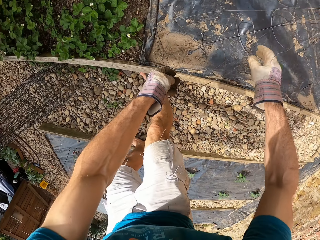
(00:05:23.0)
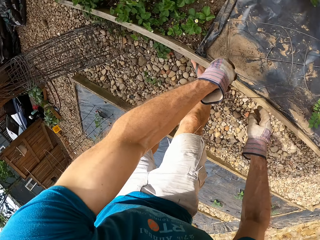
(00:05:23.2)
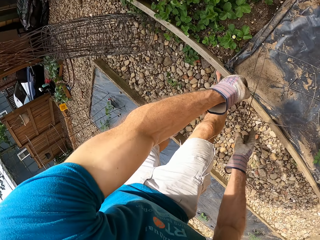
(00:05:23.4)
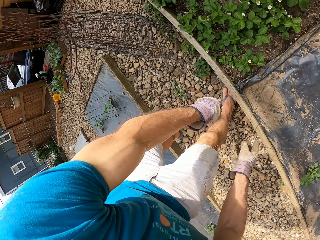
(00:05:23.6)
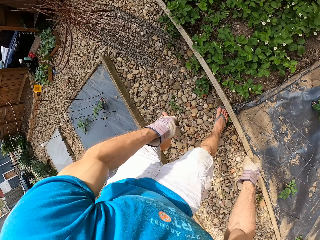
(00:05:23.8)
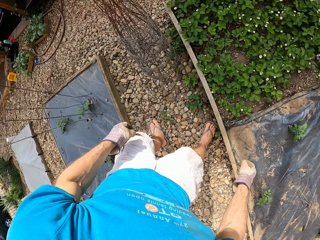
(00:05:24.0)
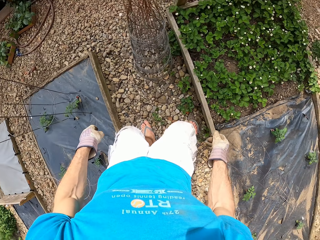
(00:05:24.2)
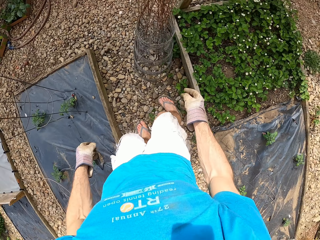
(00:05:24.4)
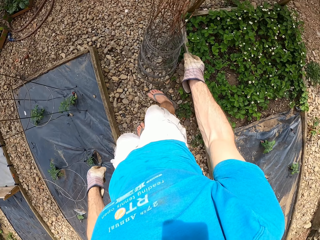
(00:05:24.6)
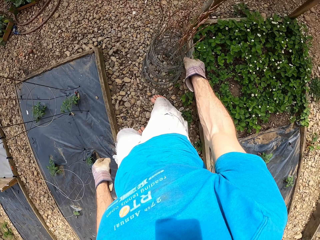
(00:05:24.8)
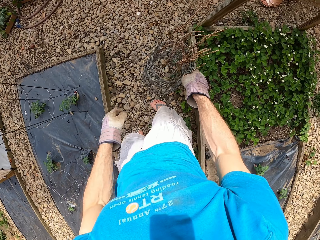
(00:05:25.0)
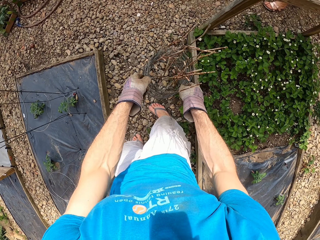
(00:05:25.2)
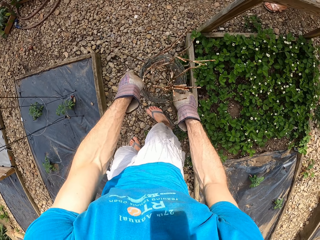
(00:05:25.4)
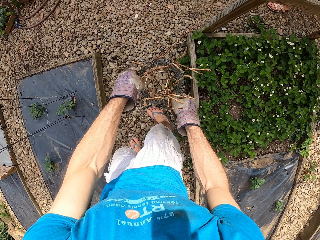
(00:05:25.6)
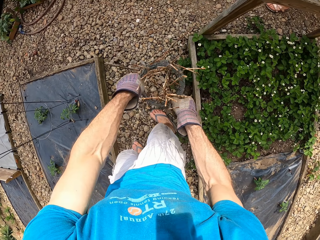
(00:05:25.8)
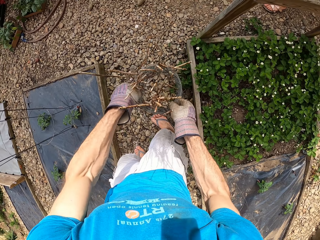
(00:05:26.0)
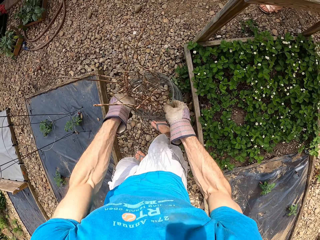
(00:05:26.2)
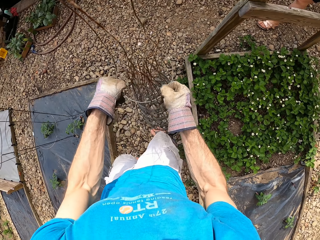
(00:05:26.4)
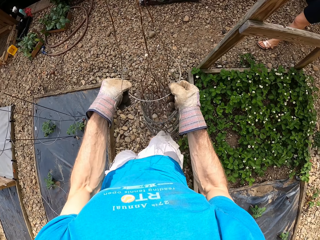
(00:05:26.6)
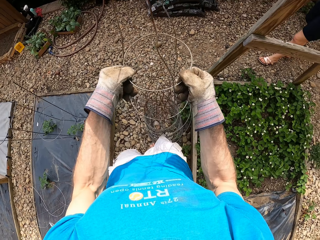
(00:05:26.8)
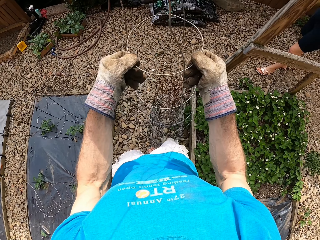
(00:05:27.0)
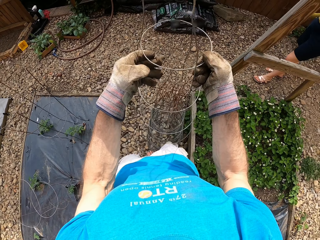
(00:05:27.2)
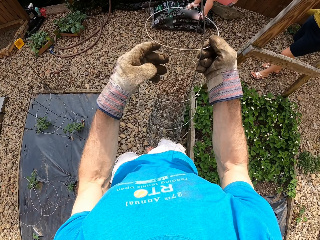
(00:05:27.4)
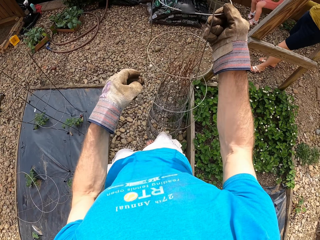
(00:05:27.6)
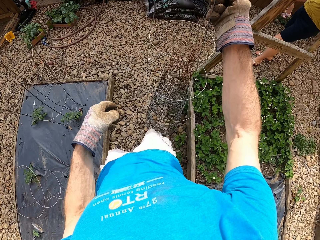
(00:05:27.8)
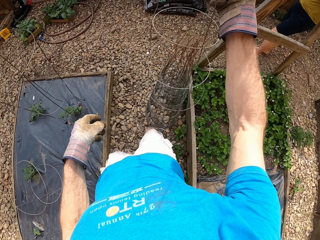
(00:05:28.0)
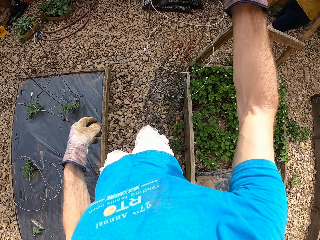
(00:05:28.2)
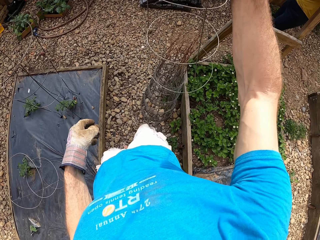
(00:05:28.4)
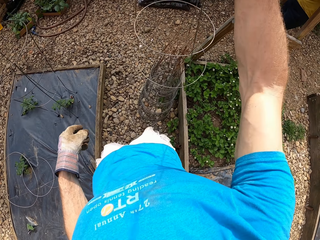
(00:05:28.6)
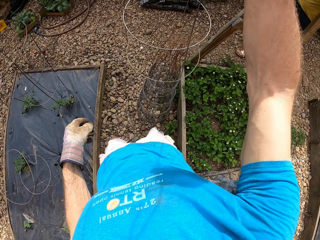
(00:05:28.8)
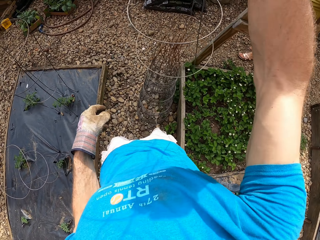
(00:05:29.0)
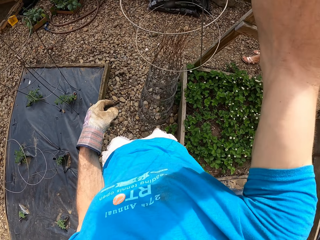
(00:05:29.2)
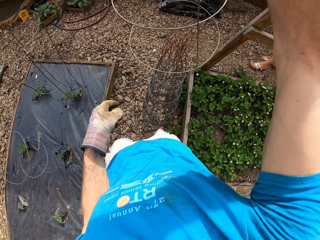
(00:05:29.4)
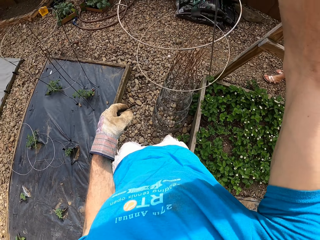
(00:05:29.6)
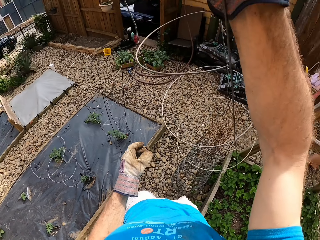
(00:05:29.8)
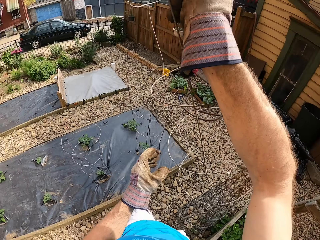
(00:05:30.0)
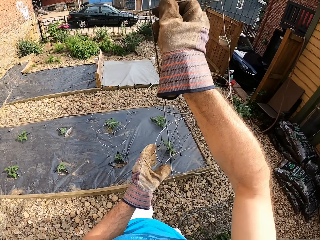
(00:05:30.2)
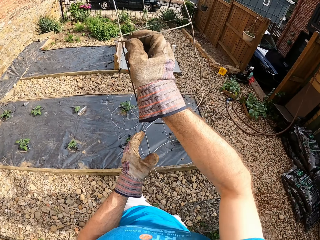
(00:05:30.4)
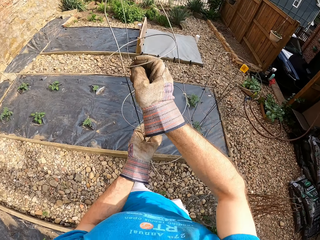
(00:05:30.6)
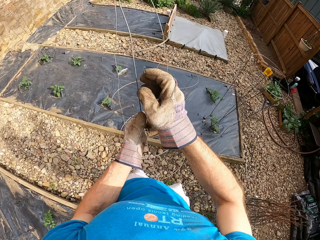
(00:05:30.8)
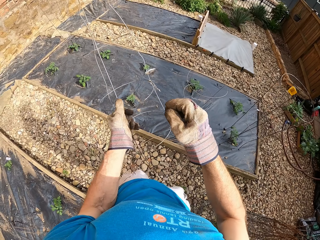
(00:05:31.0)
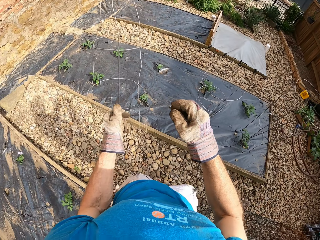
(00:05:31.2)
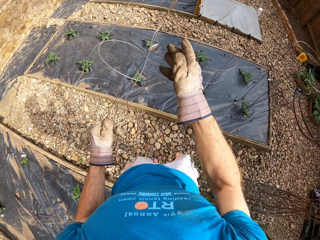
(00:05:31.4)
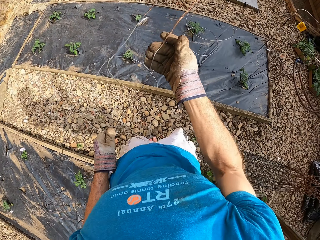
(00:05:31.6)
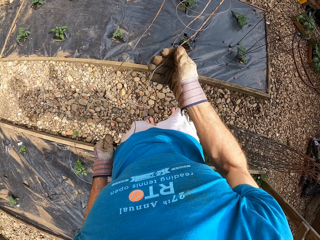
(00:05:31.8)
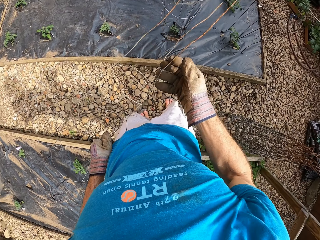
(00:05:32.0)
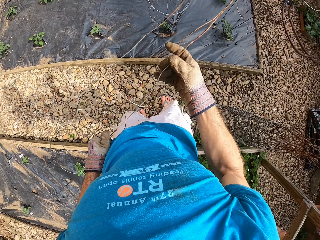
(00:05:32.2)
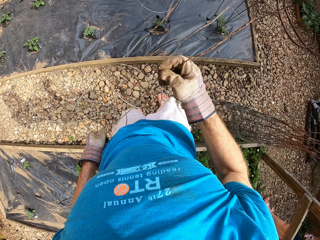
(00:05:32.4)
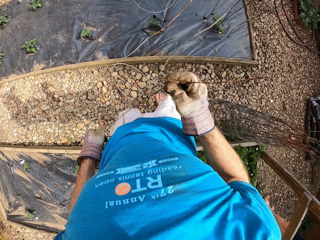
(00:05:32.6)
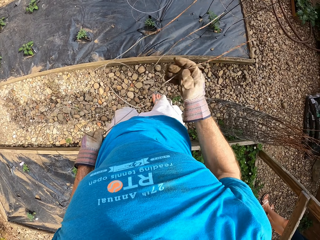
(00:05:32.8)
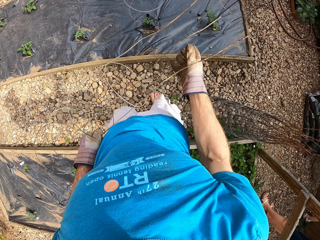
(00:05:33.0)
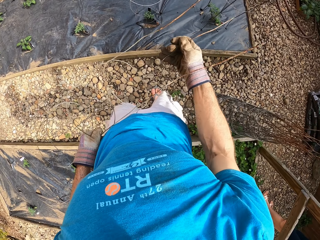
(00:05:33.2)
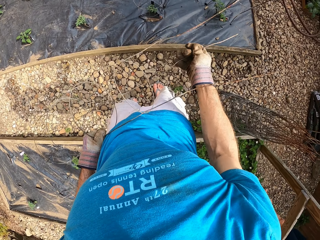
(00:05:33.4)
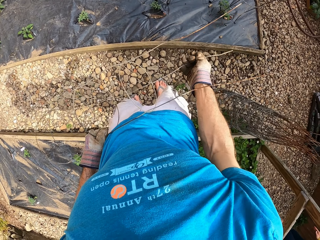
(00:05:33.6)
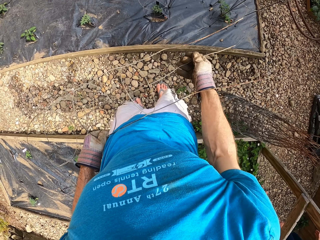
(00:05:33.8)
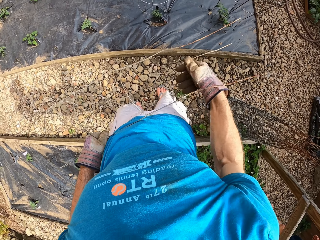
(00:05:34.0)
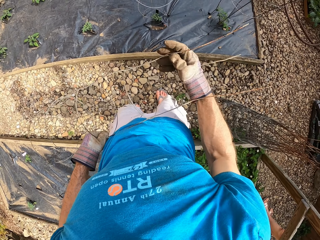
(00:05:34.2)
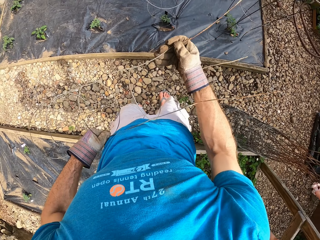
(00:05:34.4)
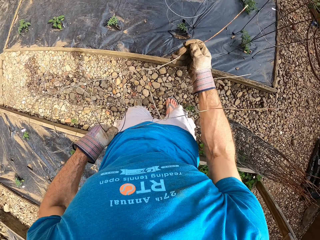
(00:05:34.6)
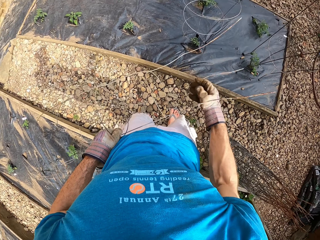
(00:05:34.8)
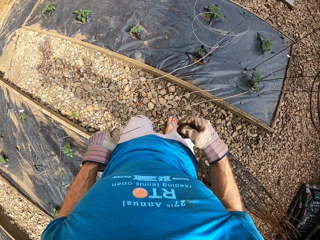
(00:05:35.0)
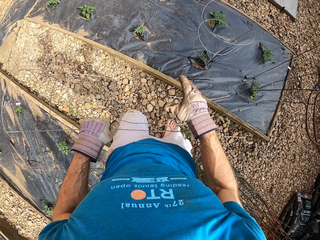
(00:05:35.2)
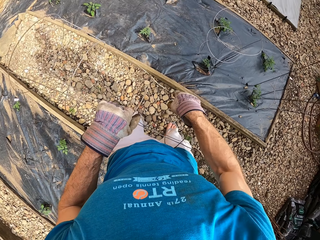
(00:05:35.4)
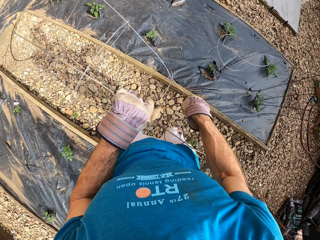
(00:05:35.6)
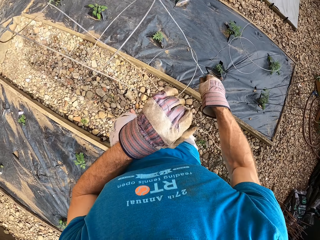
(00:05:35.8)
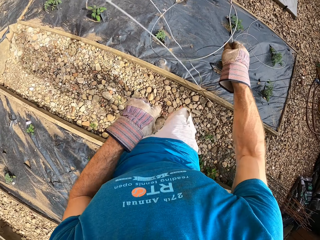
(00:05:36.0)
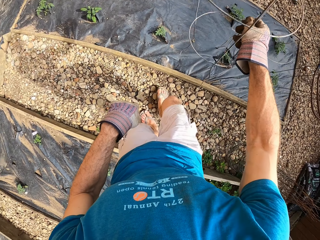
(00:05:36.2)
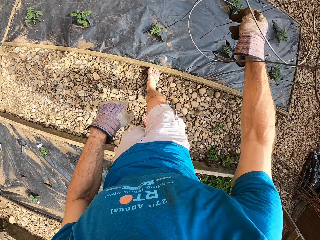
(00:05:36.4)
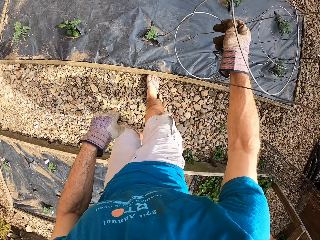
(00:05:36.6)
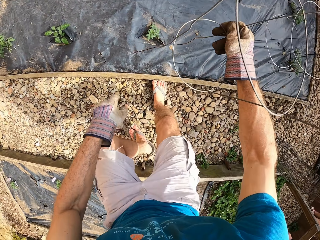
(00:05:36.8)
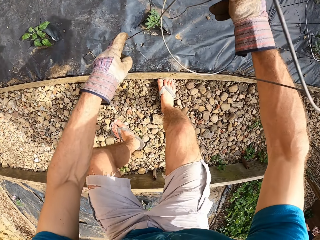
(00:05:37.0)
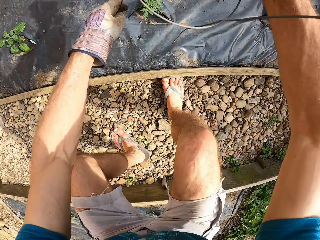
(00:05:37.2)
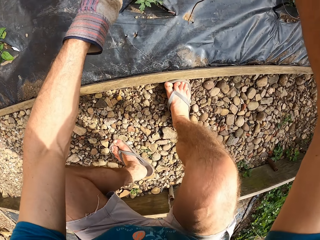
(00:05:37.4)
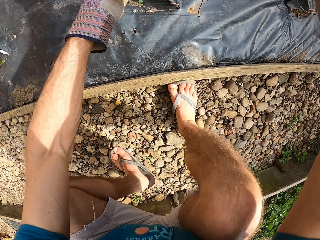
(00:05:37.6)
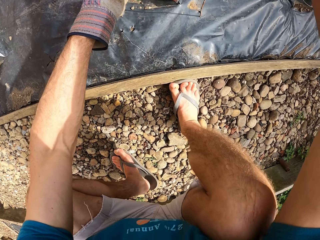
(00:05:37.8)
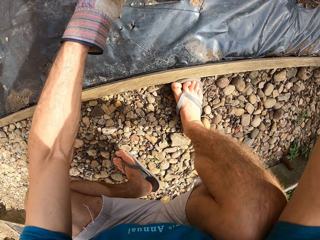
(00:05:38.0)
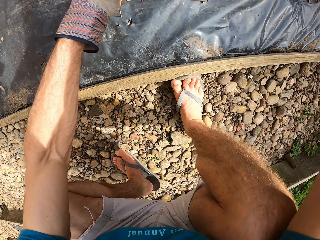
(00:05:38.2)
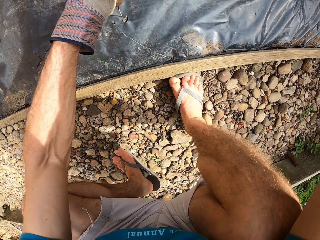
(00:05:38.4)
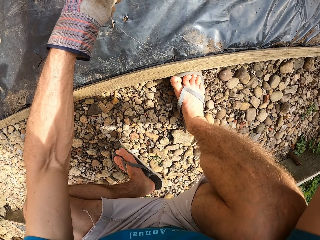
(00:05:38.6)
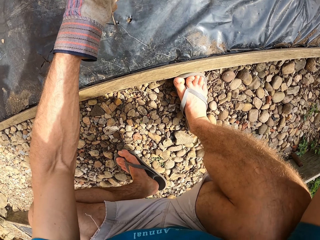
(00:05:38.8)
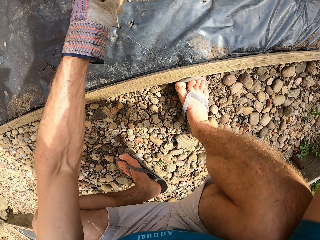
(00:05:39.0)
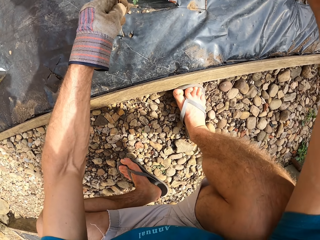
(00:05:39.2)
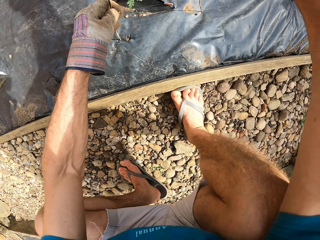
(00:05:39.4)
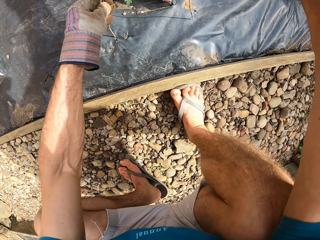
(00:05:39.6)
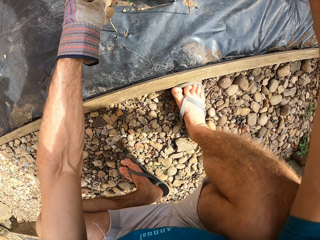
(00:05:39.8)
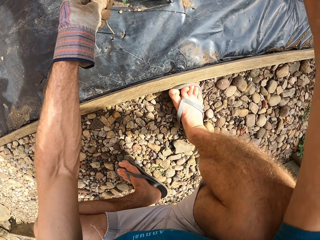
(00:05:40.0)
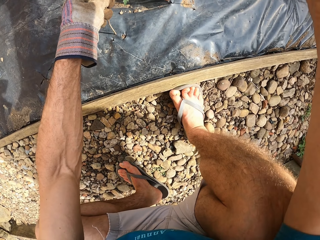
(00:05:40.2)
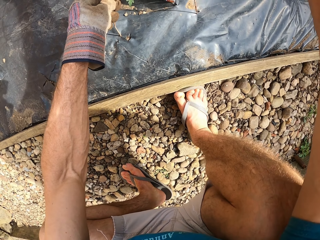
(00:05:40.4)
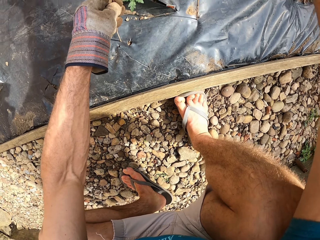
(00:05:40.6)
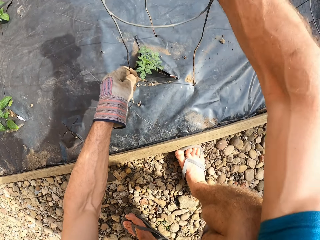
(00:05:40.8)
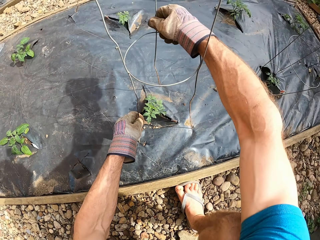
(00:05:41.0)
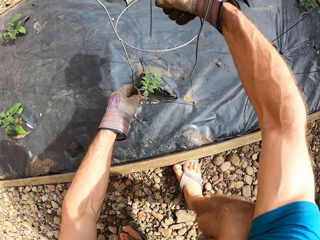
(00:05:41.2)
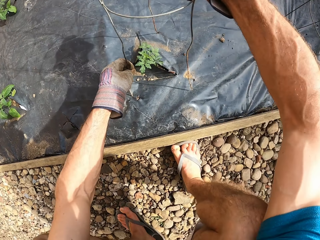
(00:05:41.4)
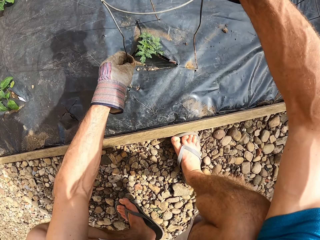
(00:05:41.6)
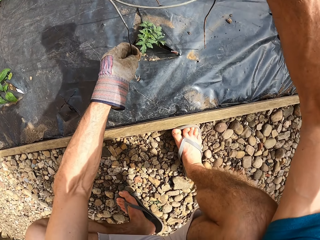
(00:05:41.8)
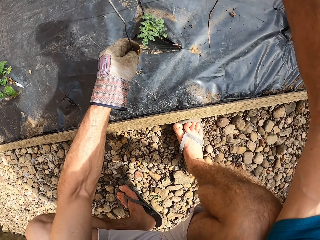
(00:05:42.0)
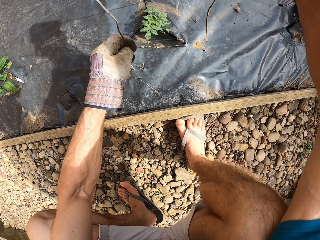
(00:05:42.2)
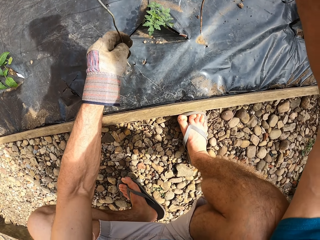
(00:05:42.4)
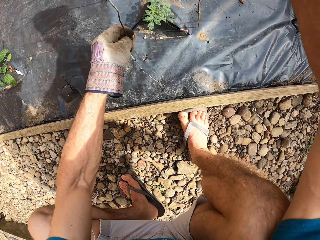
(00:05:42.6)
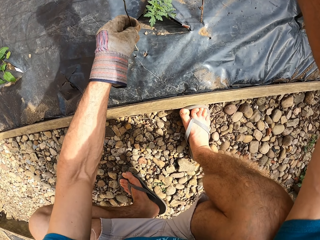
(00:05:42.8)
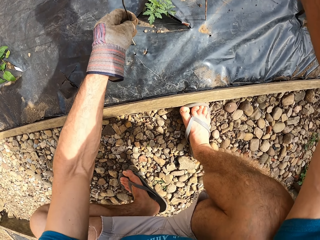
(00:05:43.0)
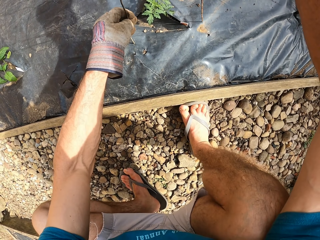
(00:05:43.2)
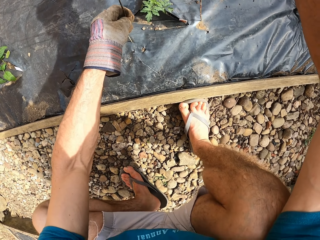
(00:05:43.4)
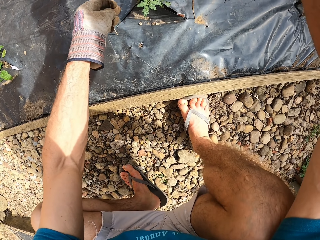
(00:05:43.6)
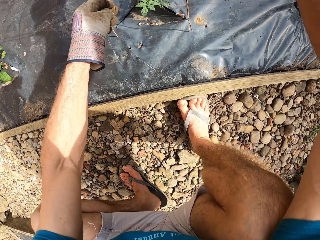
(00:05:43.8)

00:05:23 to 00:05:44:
The camera wearer drops the steel bar or plant stand on the floor. They put the plant stand on the flower bed. They hold the plant stands. They remove a steel bar from the set of steel bars. They hold the plant stand. They straighten the steel bar. They hold the plant stand. They squat beside the flower bed and fix the plant stand on the flower bed.
